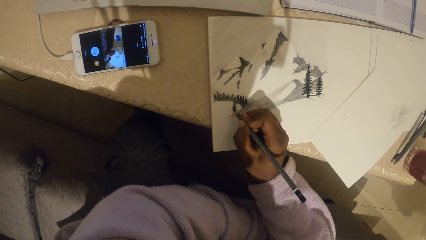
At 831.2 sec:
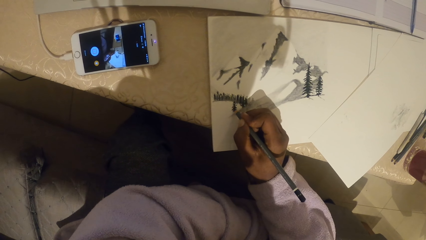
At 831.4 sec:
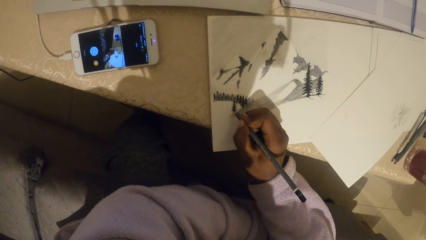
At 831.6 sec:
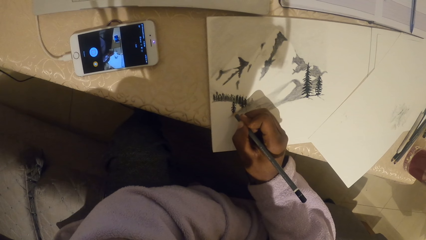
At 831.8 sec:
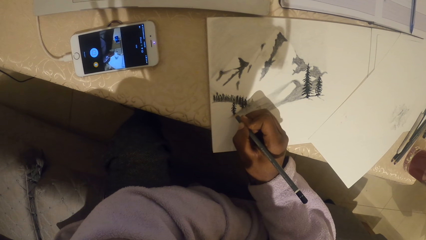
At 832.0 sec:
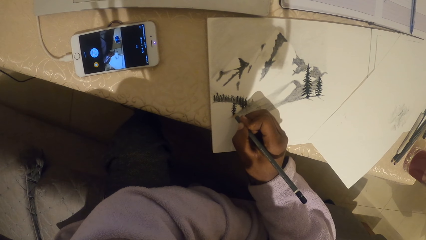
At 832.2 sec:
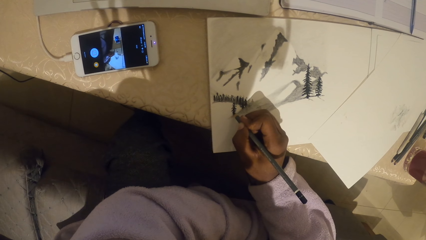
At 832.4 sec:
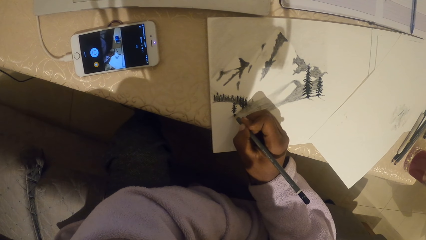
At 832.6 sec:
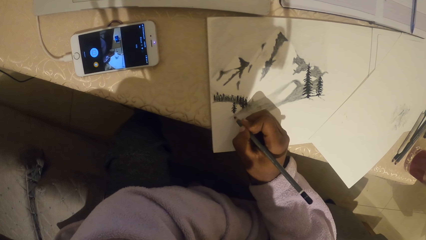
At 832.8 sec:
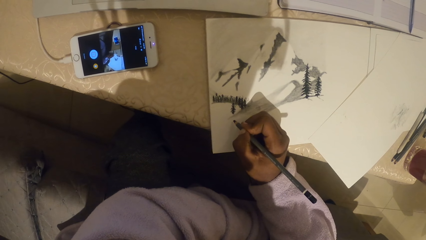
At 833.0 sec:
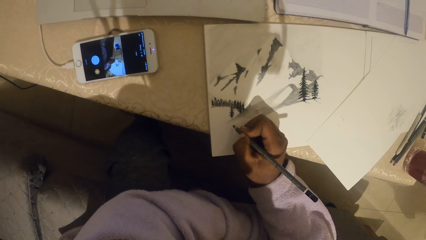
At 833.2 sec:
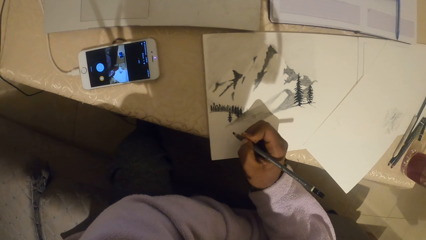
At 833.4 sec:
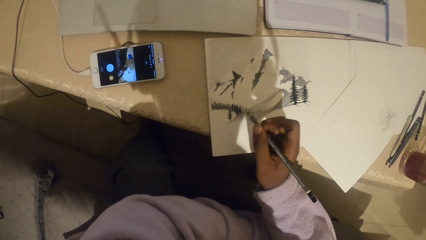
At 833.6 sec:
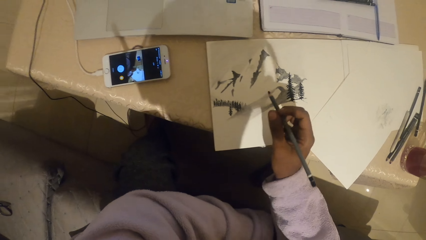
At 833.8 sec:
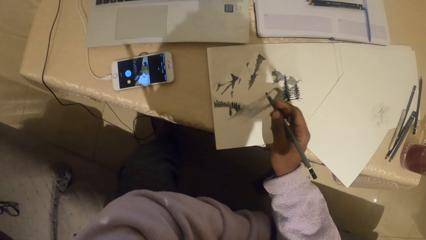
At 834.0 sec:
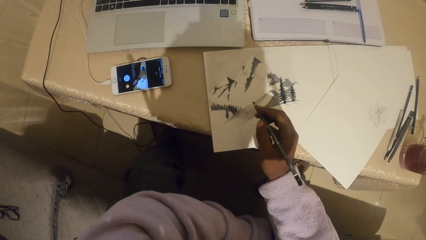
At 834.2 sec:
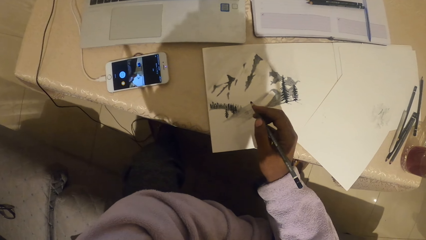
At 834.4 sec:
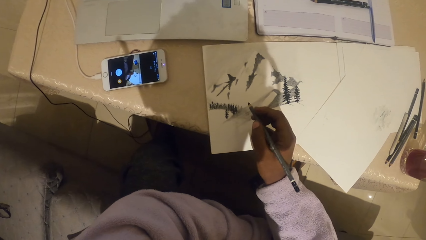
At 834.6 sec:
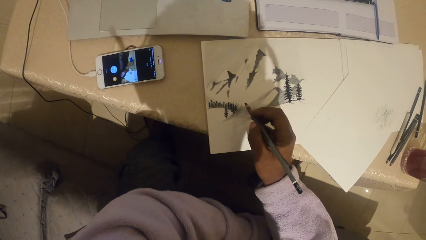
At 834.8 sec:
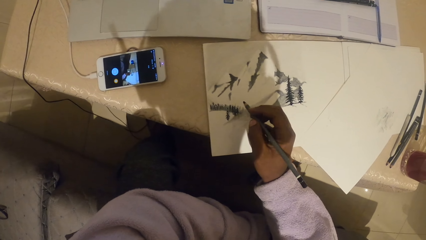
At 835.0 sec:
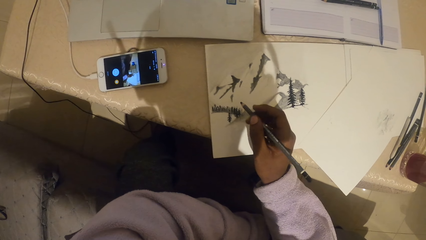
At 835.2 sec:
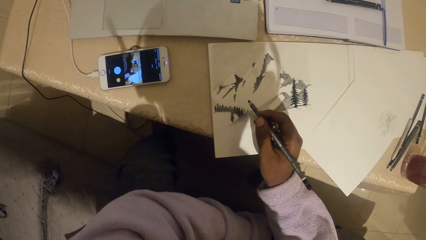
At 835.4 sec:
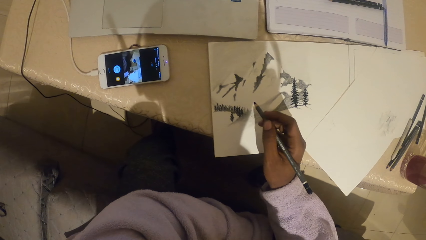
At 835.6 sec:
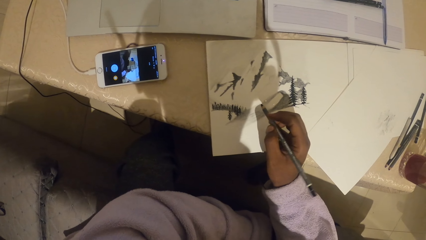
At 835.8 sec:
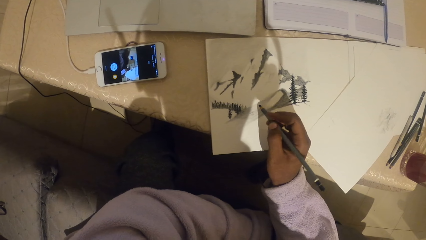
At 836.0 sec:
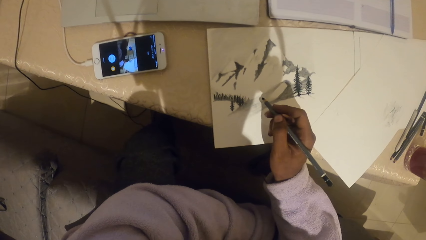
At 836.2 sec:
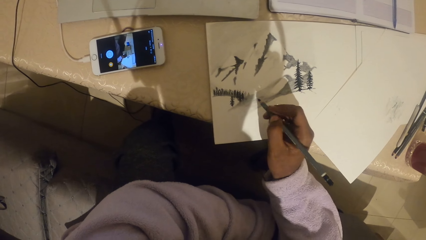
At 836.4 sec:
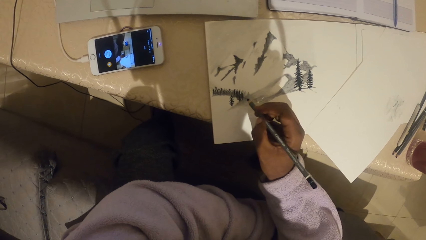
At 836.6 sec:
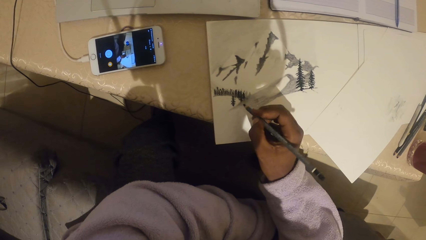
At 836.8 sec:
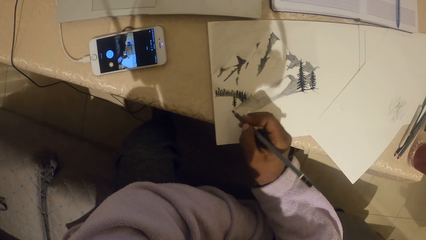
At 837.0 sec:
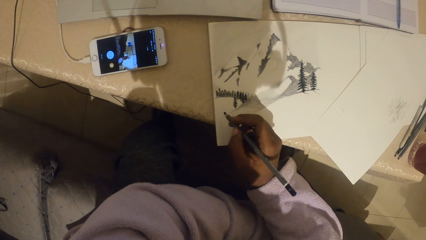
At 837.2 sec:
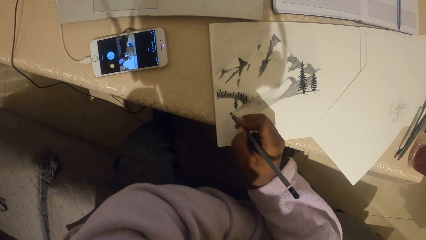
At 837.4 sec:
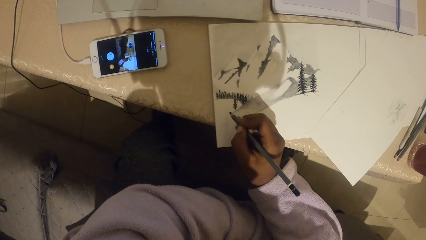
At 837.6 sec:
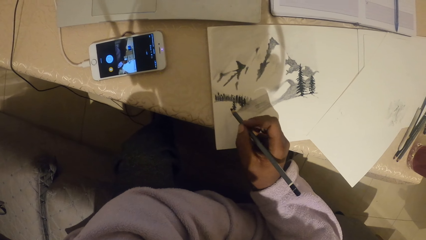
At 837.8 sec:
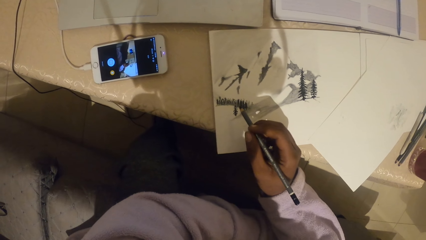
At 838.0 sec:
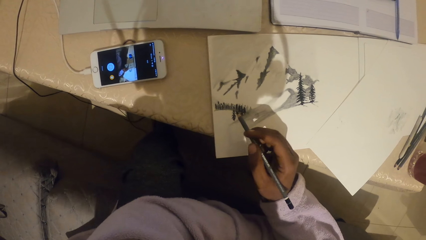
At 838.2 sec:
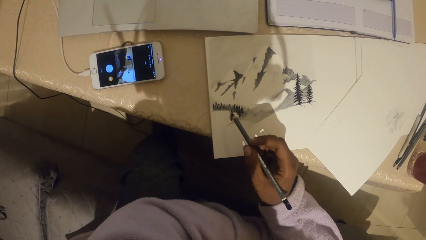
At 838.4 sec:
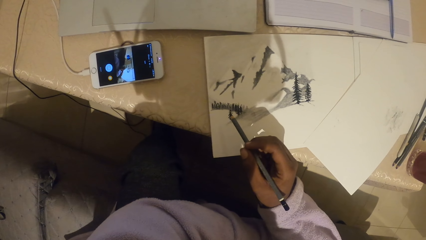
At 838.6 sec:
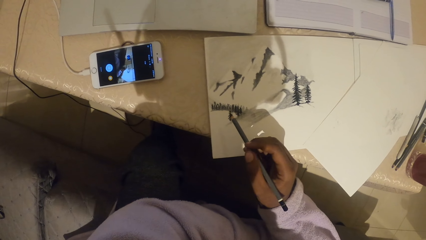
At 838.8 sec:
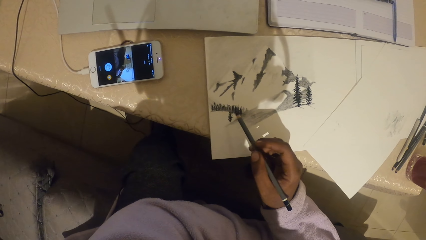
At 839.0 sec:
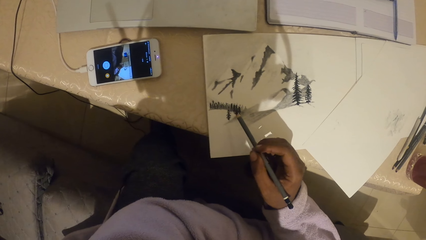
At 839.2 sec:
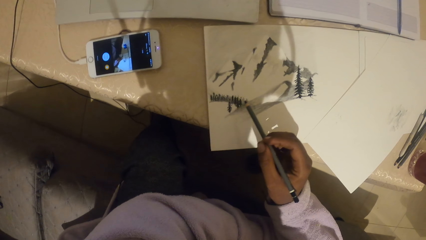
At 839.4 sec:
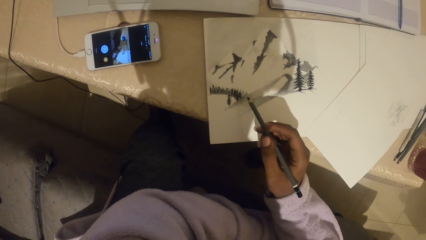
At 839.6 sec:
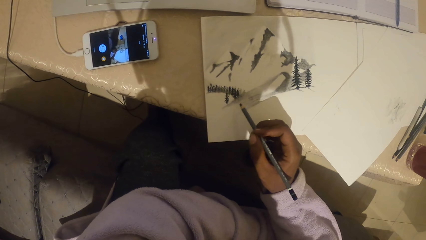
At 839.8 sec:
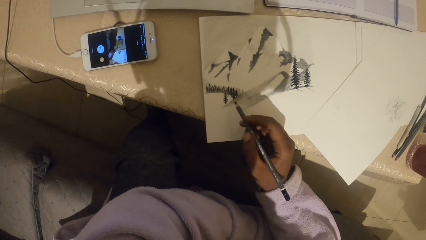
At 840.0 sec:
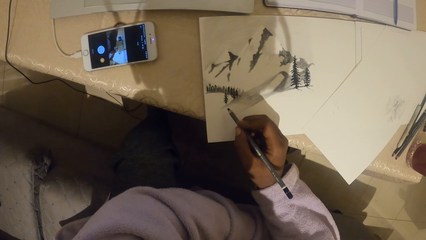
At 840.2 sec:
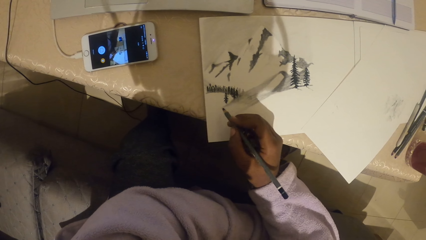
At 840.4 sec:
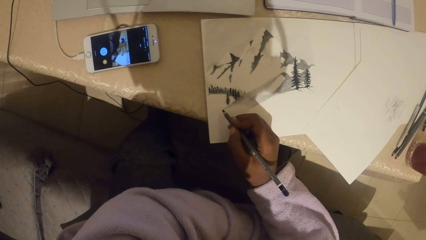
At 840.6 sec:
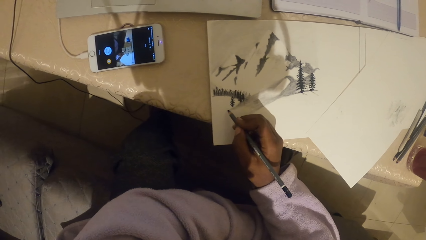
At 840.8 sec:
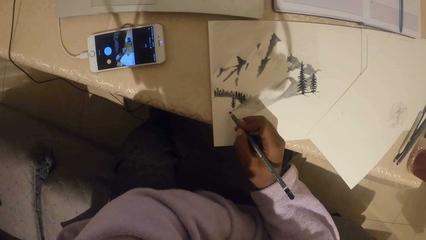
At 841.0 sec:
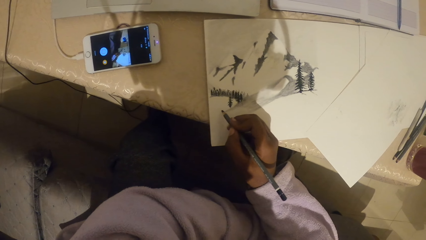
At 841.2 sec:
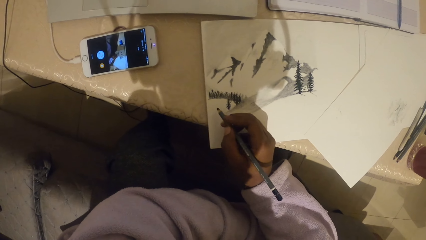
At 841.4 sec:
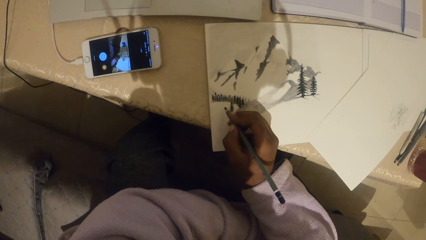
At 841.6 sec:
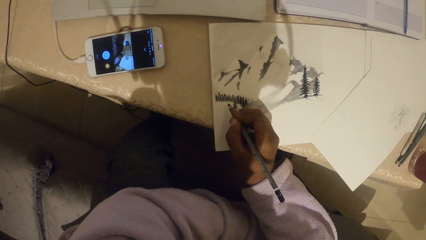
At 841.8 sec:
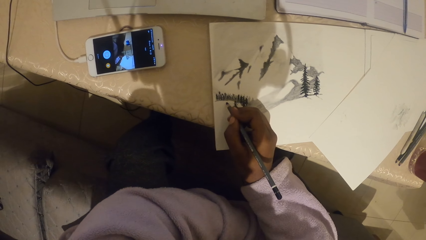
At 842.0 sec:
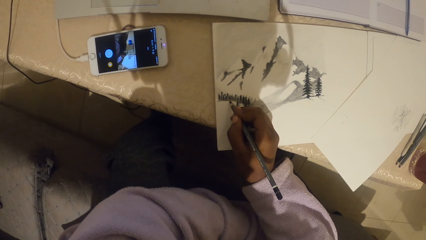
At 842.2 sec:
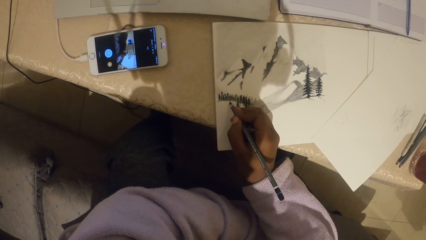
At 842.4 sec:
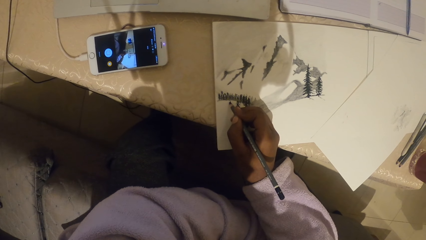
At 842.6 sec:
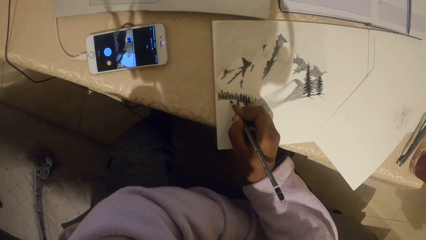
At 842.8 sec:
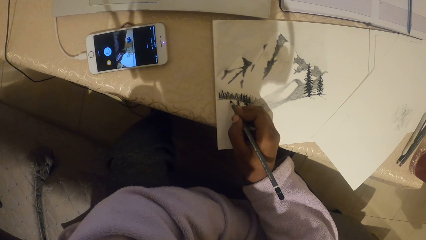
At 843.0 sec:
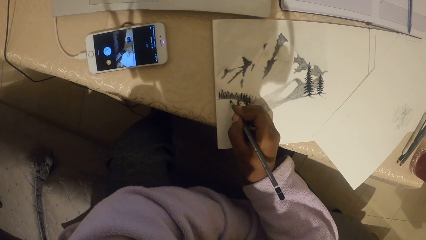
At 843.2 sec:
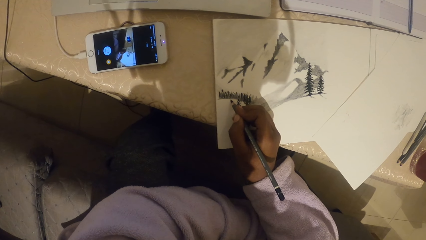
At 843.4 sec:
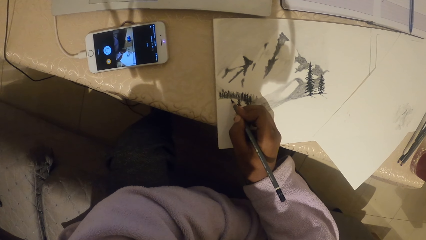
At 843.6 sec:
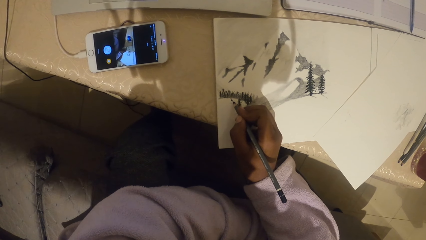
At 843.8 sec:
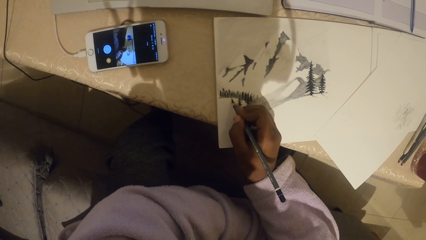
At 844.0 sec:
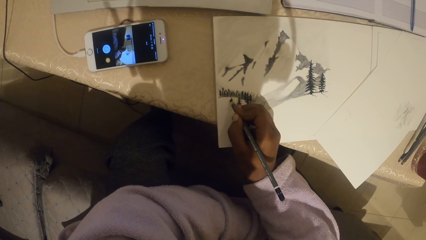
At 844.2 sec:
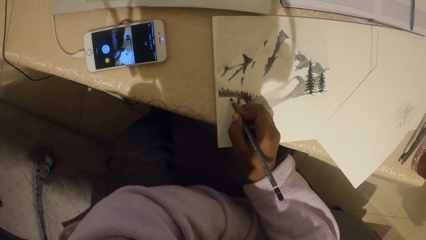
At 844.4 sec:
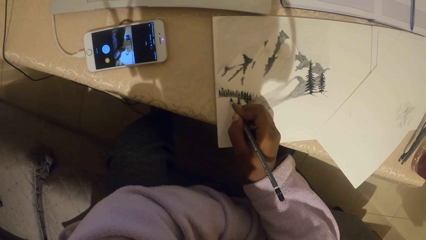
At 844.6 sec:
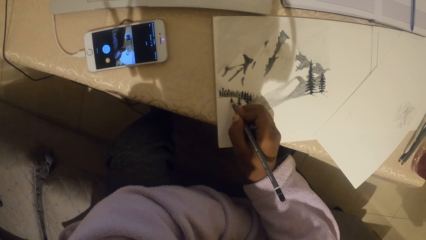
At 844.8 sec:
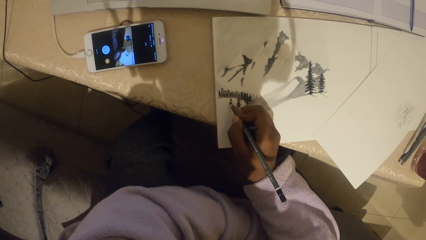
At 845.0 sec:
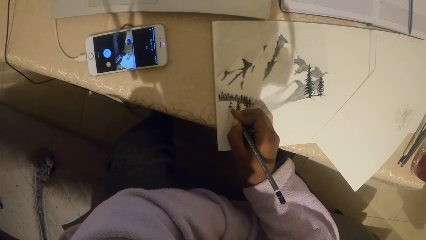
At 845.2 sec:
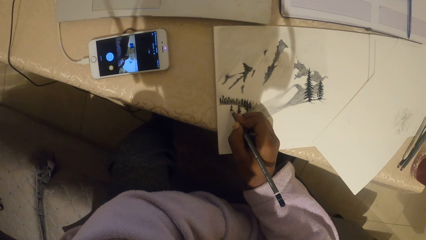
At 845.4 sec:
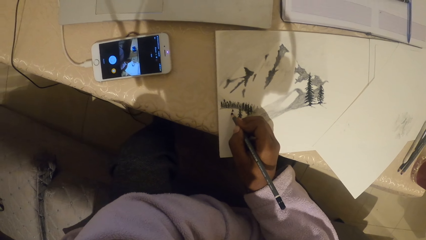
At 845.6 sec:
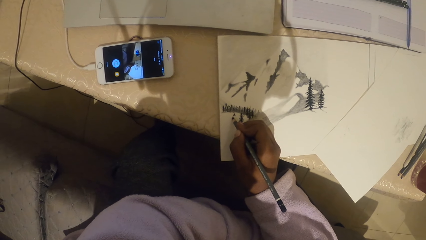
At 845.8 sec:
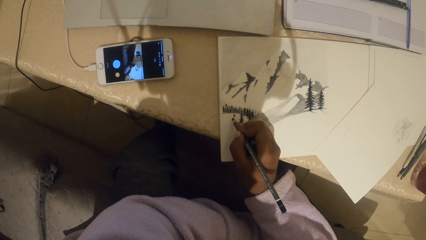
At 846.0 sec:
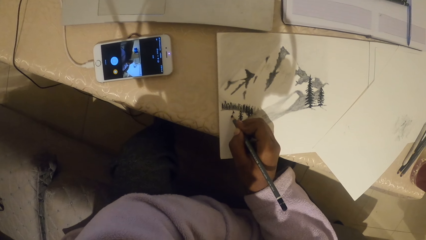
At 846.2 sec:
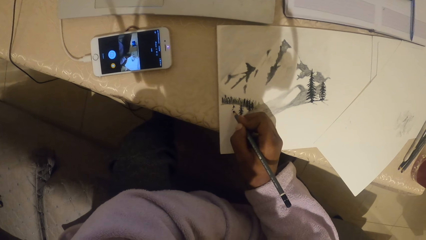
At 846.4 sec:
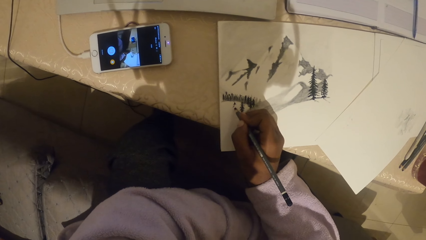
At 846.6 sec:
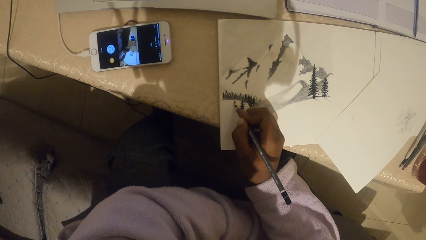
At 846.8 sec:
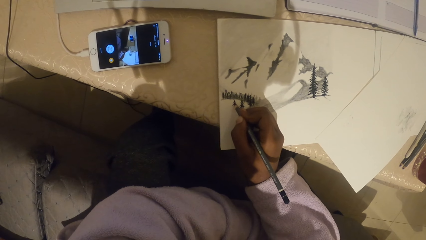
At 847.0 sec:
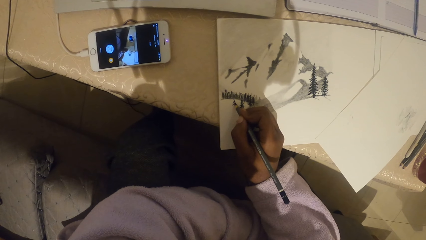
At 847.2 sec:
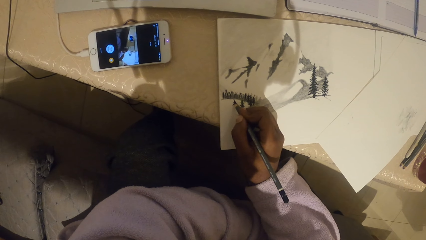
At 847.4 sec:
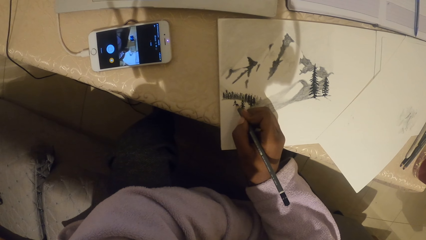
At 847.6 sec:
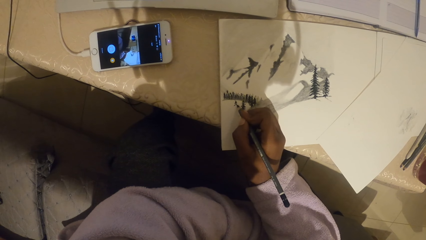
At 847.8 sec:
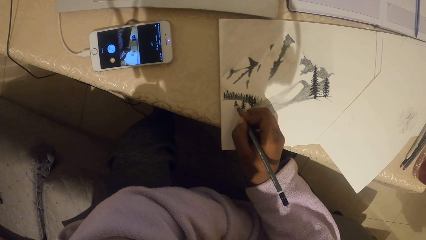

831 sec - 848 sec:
The camera wearer moves the right hand. They paint art on a paper.
